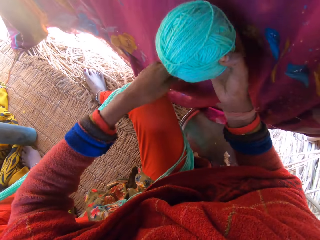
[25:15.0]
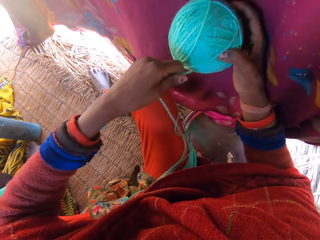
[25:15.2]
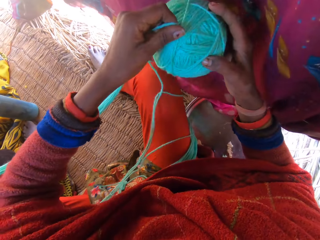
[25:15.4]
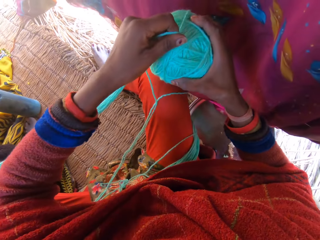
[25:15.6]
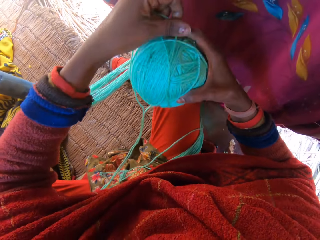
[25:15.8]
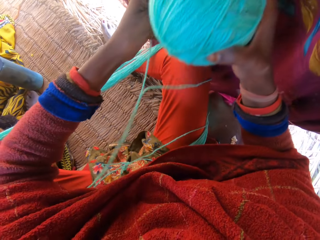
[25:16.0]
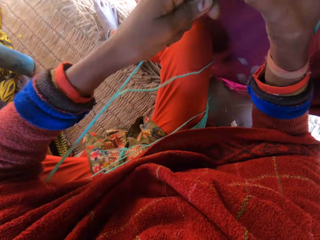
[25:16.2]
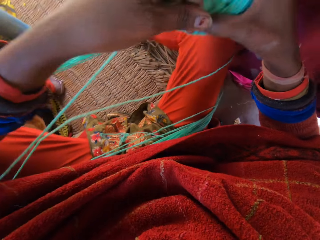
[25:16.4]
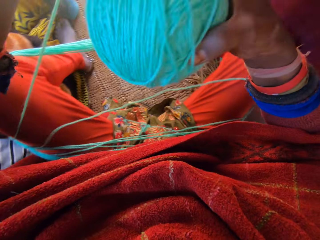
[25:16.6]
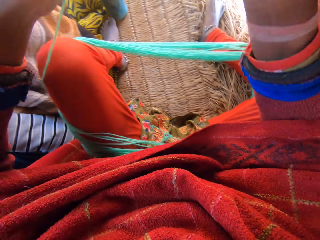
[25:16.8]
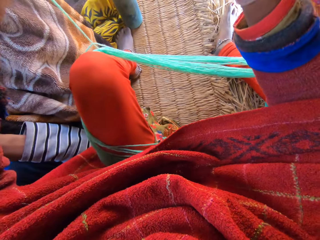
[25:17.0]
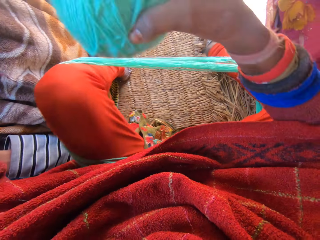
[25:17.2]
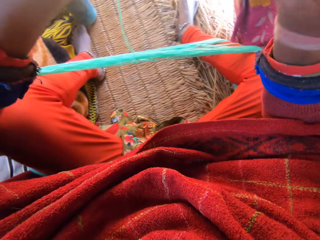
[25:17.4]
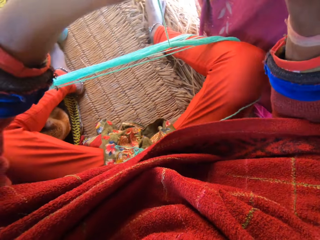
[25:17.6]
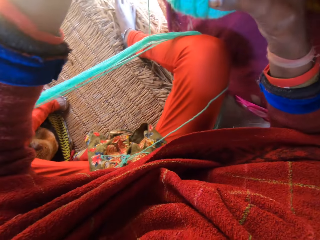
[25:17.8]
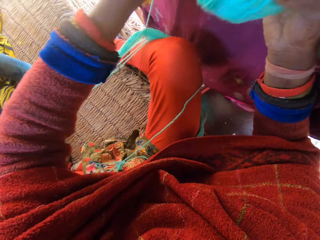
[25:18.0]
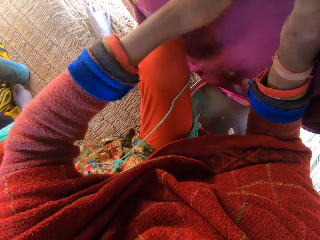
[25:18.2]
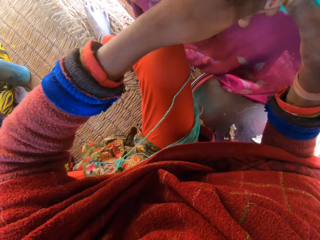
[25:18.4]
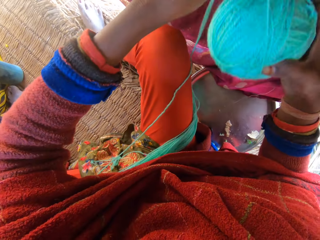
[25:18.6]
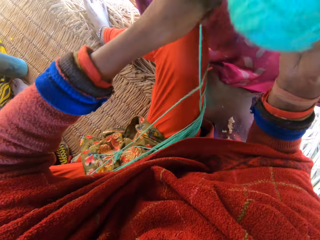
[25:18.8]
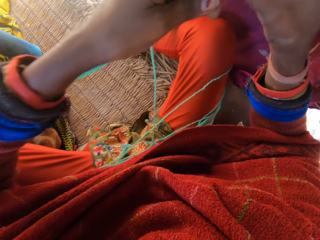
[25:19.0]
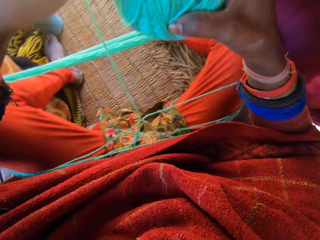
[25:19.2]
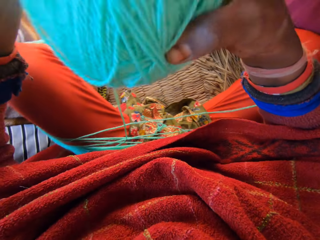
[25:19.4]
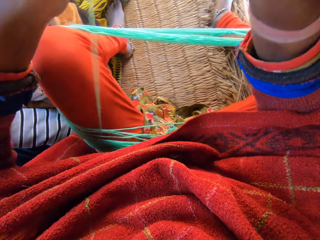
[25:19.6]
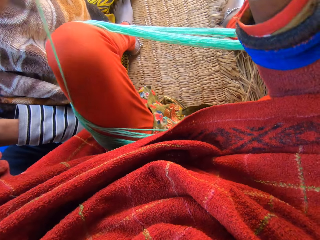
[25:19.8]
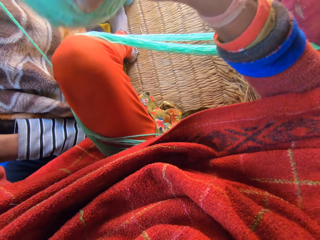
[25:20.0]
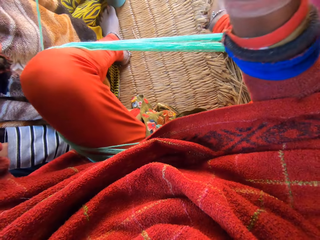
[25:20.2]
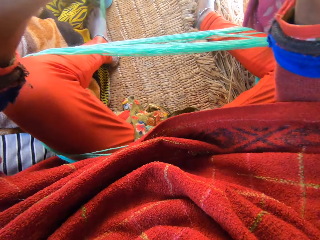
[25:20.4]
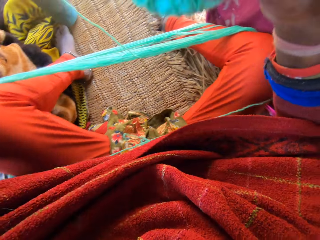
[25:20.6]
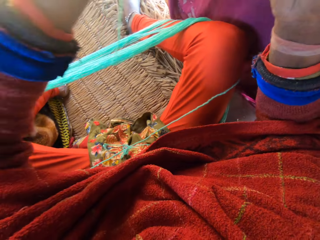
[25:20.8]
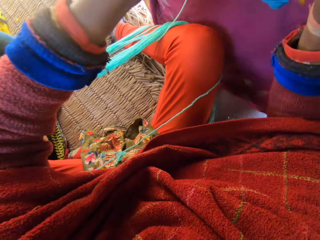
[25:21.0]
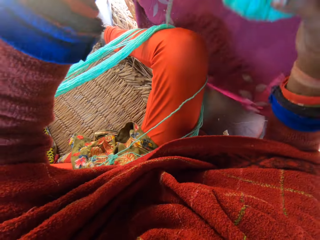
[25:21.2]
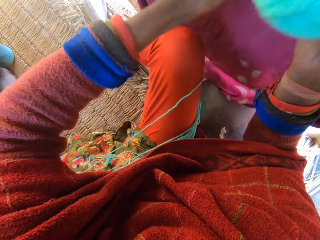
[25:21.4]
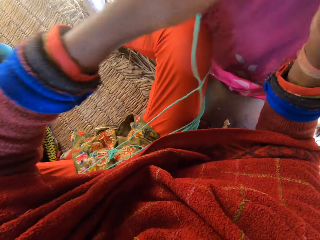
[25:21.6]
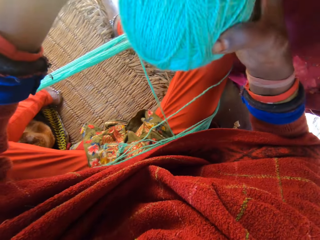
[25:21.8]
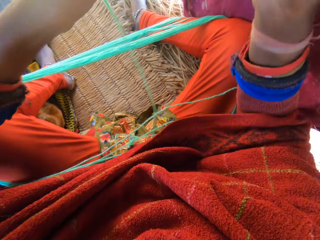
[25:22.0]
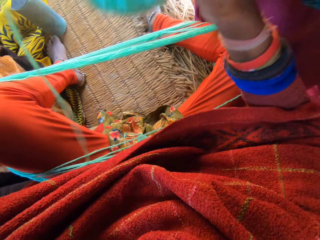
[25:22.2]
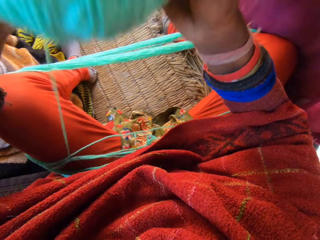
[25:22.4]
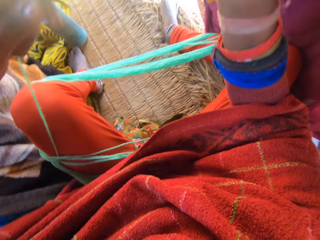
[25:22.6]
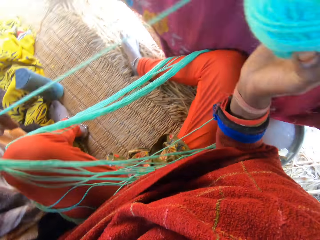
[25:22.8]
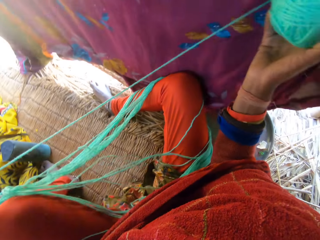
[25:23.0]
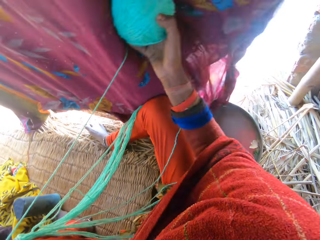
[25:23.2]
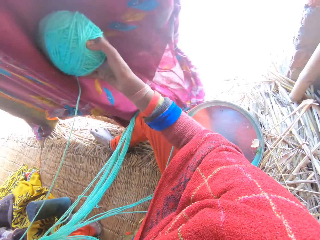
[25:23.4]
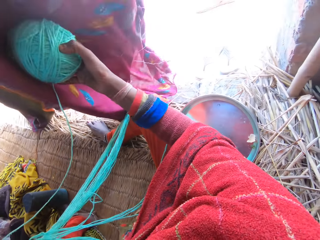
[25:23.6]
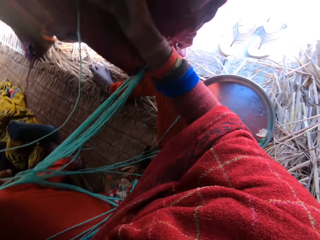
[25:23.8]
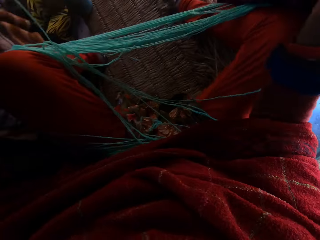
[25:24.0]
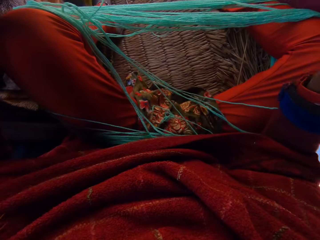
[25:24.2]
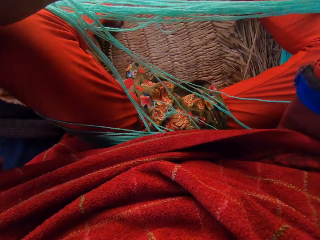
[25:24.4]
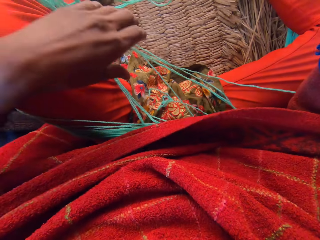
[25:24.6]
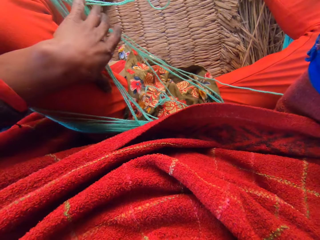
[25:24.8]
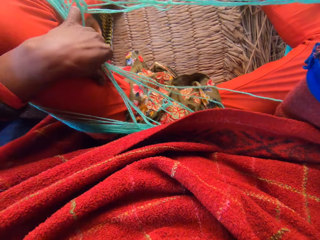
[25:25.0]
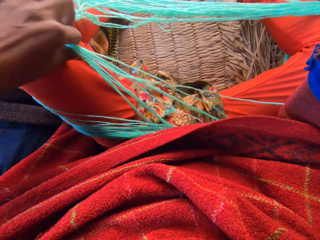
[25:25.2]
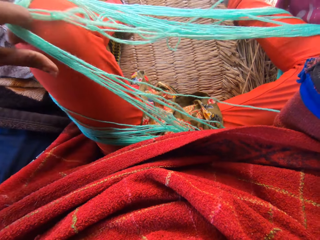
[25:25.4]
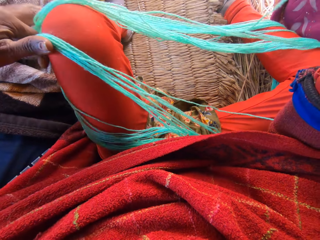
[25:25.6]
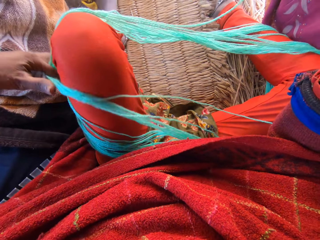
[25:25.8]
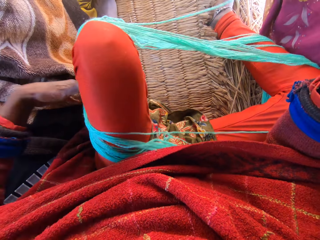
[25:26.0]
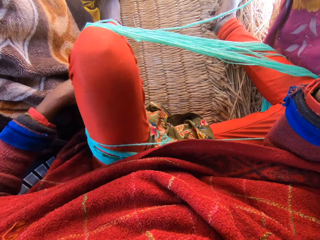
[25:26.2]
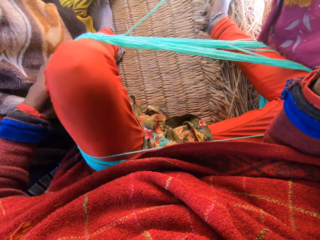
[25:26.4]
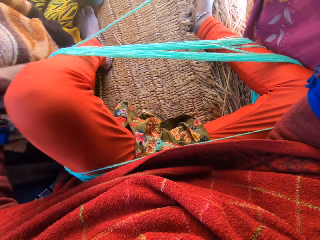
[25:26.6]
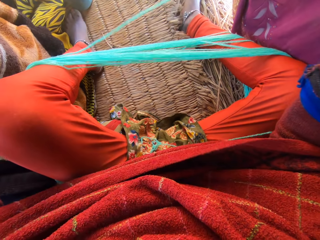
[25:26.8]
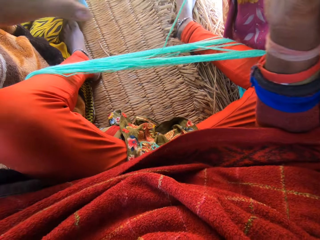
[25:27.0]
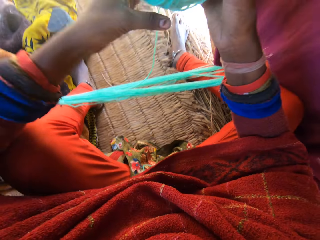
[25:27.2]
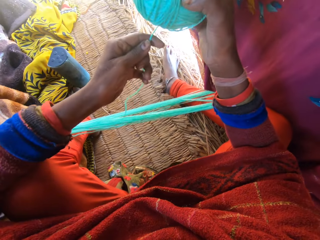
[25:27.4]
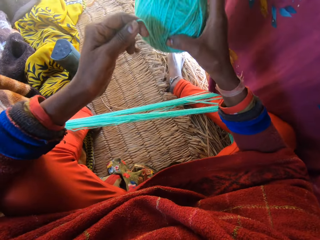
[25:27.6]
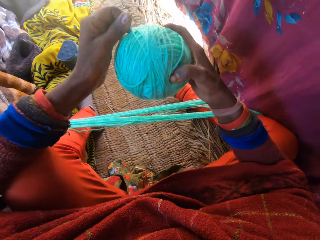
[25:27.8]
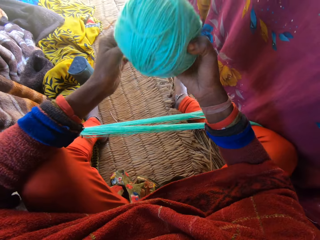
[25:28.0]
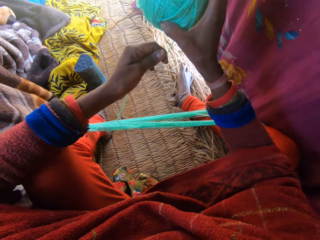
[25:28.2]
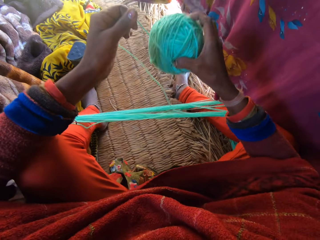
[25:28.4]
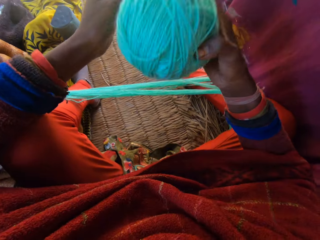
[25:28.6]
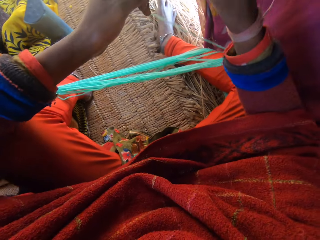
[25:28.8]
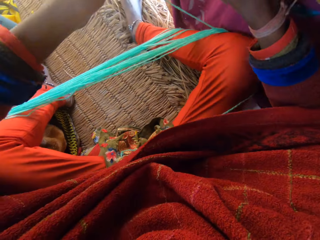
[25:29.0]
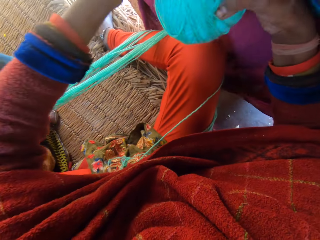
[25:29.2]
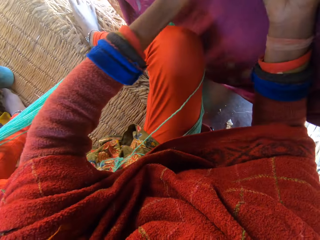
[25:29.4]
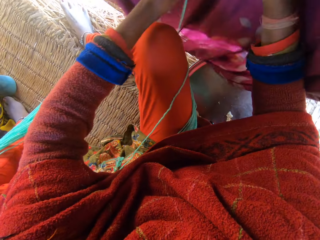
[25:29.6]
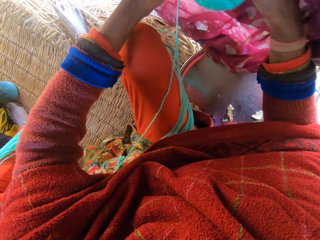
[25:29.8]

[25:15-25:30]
The camera wearer aligns the yarn with the left hand. They fold the yarn to one big round.

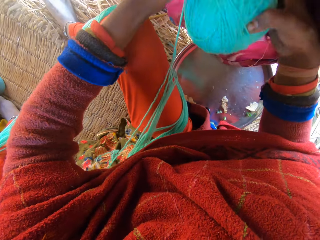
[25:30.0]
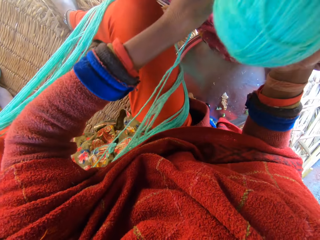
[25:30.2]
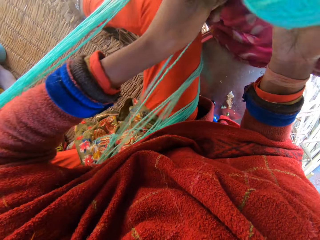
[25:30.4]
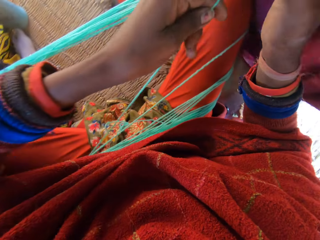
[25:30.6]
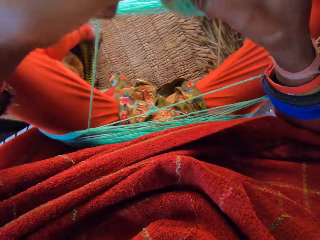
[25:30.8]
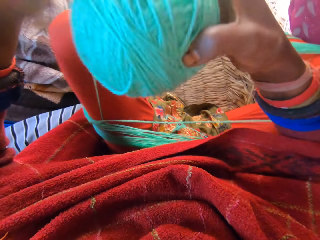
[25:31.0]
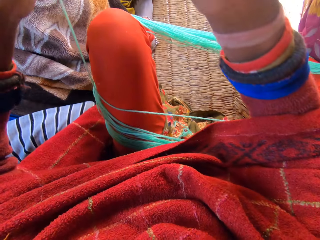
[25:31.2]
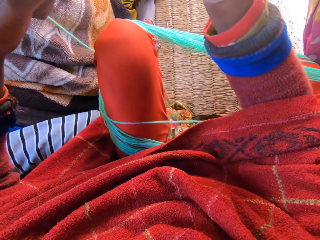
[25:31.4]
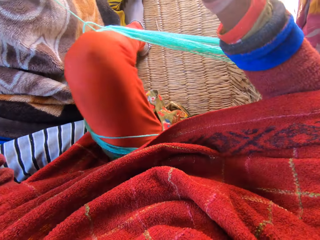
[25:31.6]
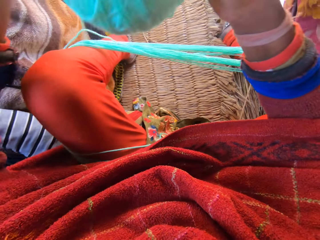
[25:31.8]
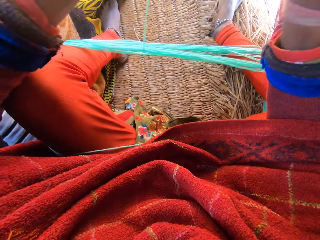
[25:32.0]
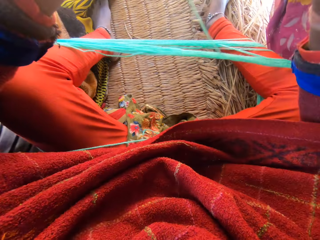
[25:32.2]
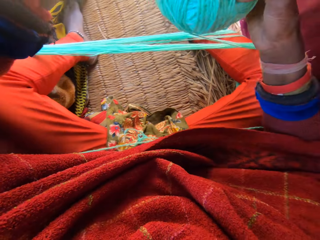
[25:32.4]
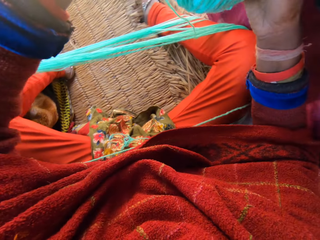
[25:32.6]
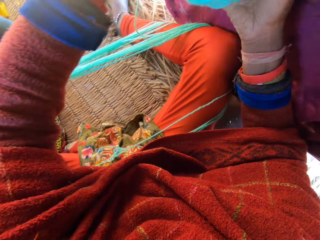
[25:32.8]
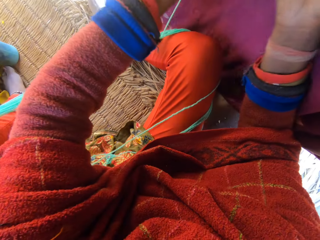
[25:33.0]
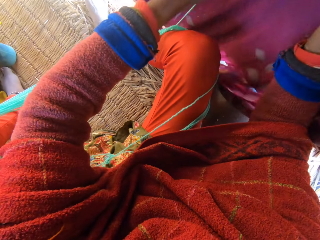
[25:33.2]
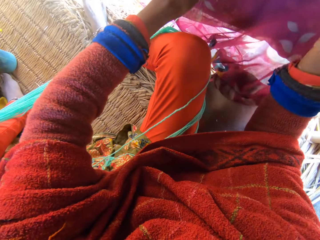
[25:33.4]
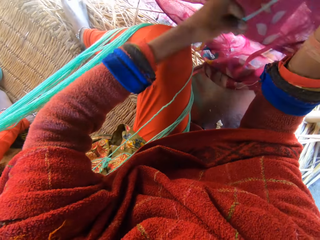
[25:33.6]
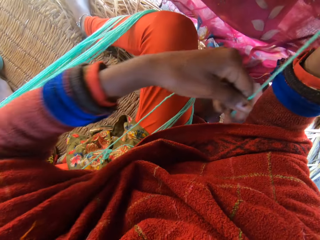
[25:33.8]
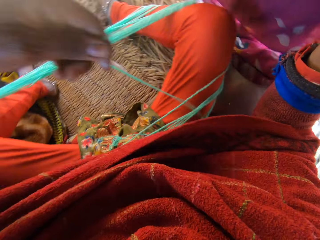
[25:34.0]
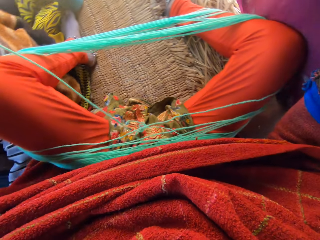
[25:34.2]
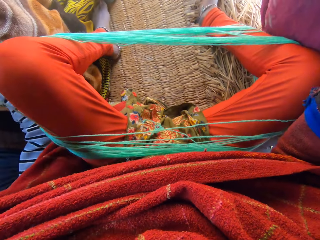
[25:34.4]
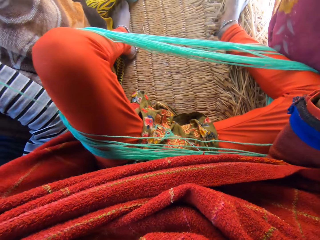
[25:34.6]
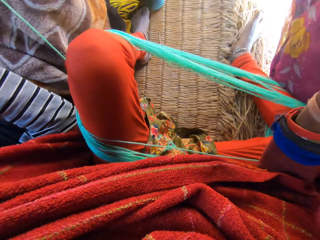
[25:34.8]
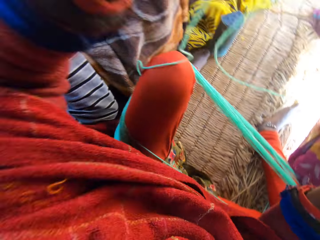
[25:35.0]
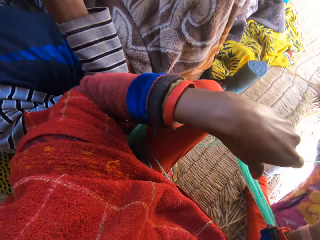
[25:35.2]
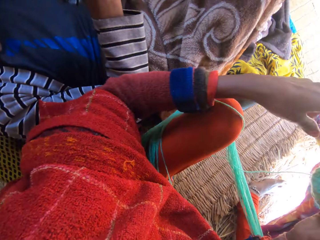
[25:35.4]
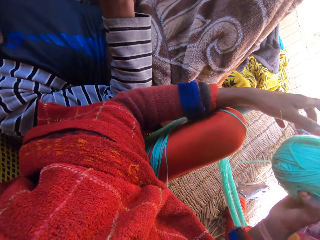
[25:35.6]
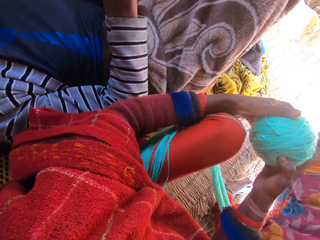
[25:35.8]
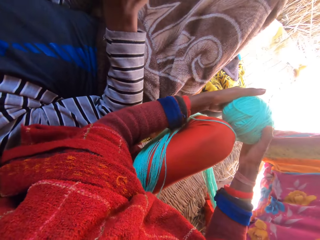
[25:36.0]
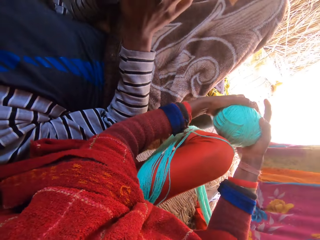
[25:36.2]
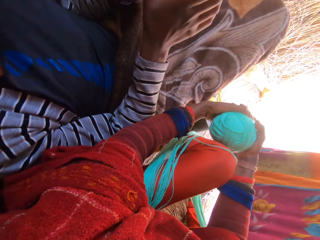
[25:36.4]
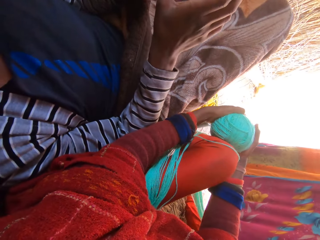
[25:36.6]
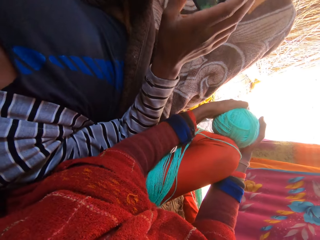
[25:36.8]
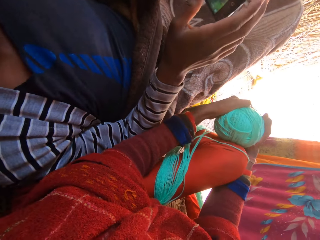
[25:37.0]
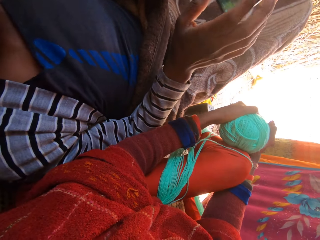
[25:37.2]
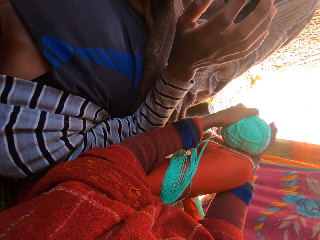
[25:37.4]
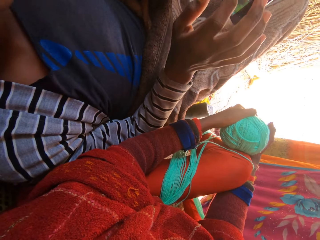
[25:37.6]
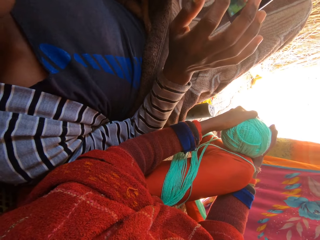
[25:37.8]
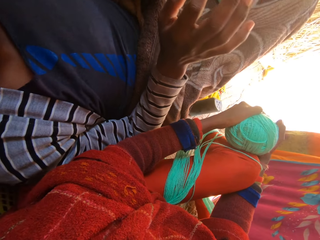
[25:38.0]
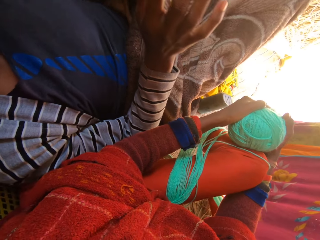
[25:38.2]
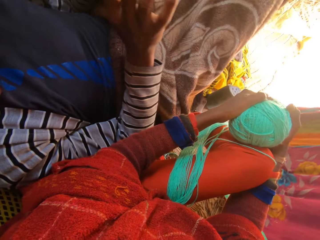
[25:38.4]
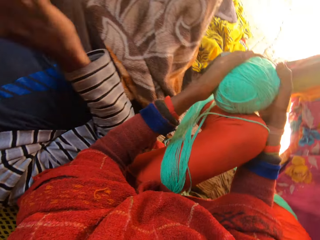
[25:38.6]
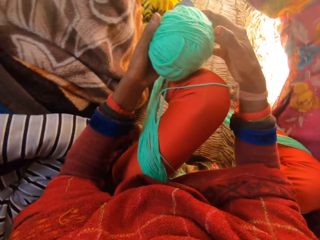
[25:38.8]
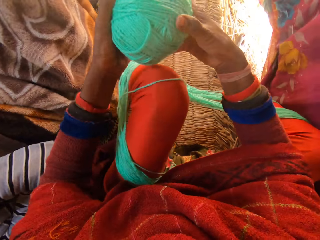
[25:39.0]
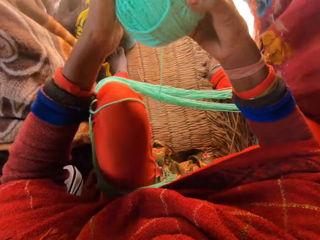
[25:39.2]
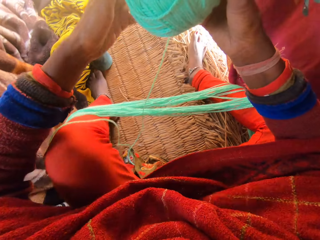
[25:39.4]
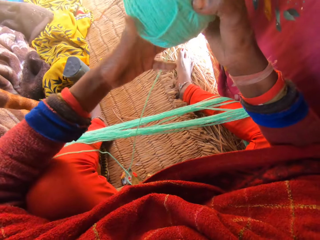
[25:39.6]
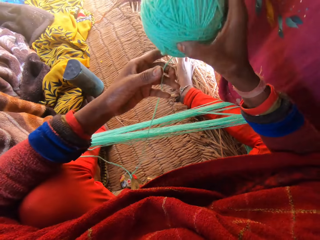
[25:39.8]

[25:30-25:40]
The camera wearer aligns the yarn with the left hand. The man operates a mobile phone in his hands.
